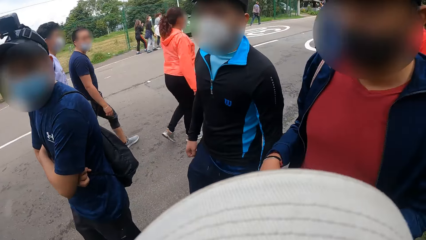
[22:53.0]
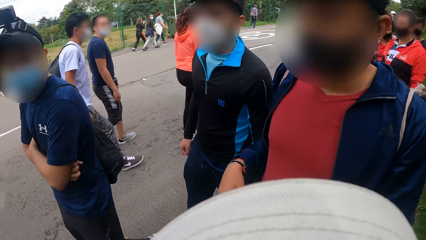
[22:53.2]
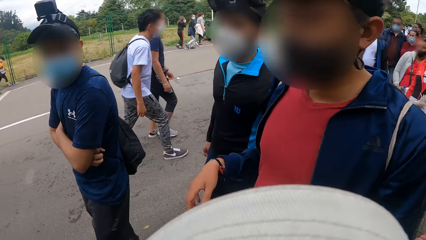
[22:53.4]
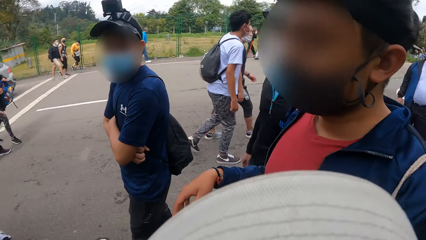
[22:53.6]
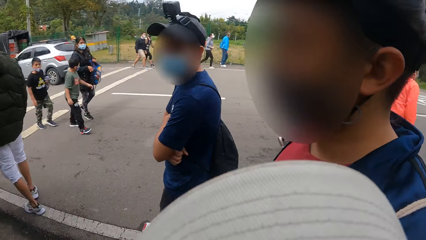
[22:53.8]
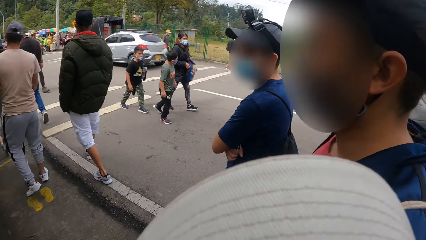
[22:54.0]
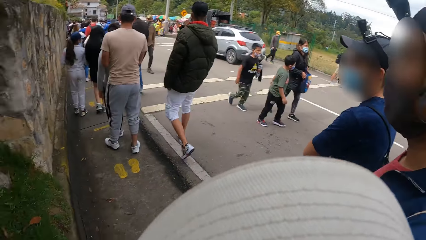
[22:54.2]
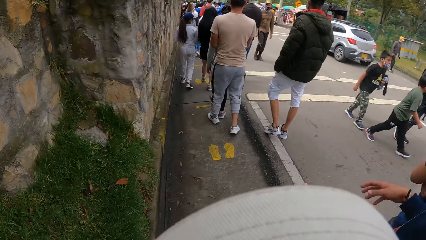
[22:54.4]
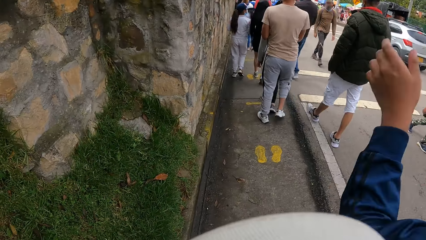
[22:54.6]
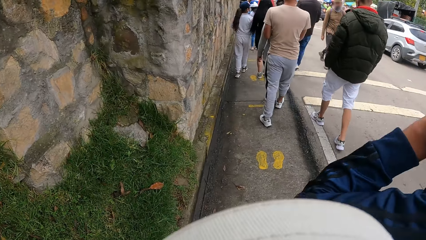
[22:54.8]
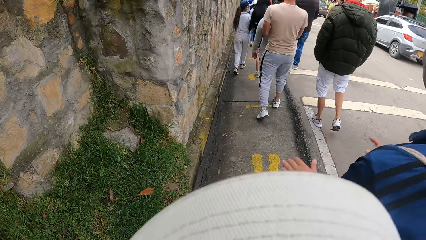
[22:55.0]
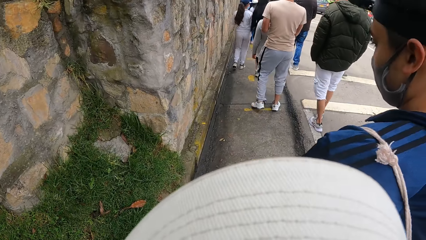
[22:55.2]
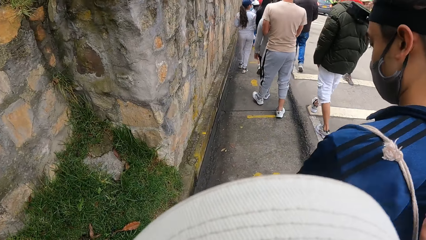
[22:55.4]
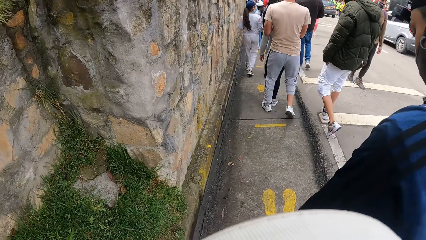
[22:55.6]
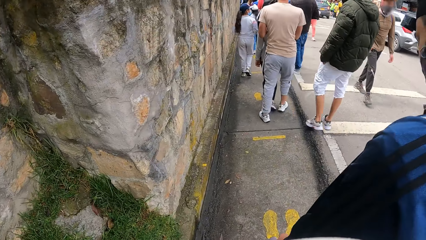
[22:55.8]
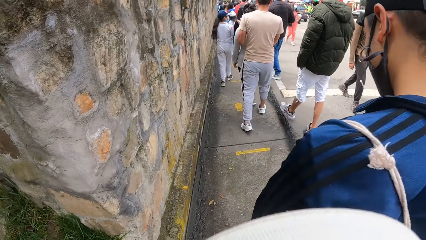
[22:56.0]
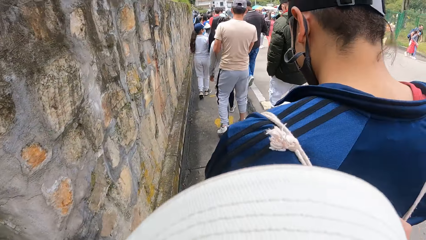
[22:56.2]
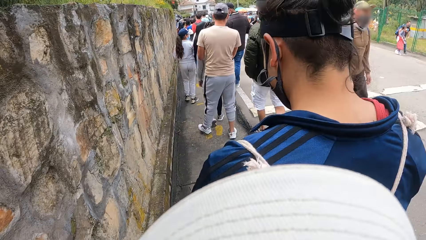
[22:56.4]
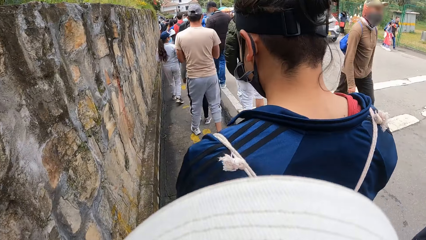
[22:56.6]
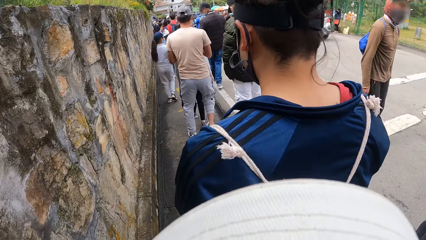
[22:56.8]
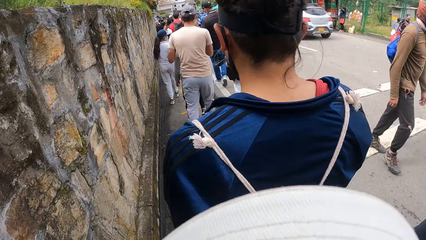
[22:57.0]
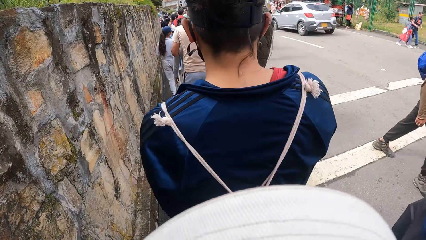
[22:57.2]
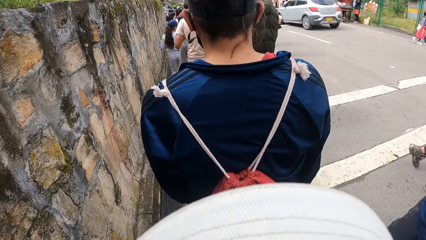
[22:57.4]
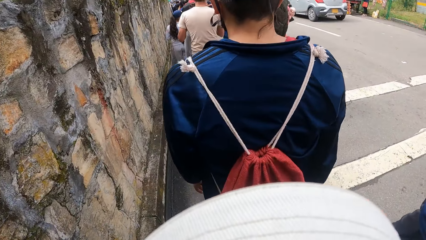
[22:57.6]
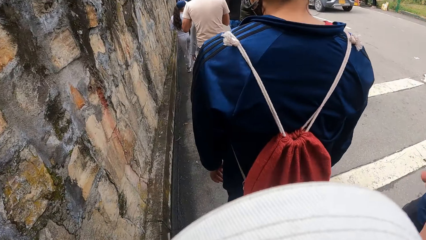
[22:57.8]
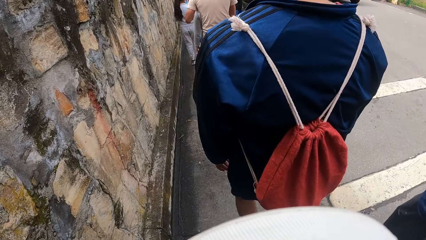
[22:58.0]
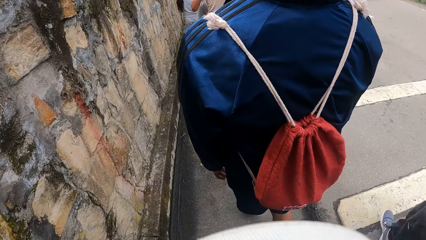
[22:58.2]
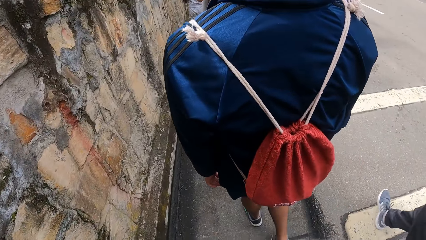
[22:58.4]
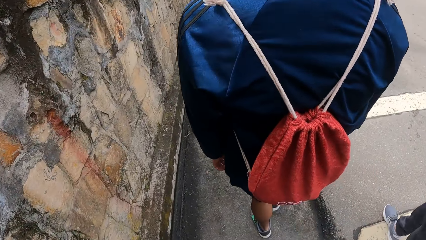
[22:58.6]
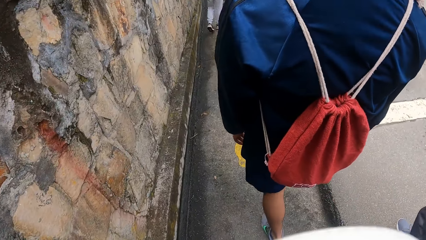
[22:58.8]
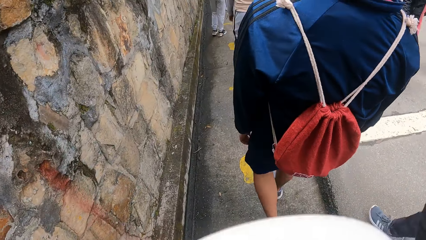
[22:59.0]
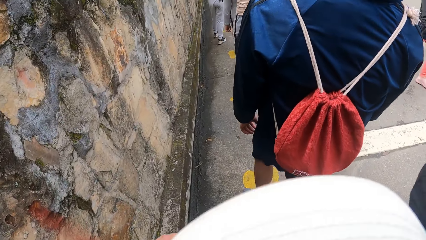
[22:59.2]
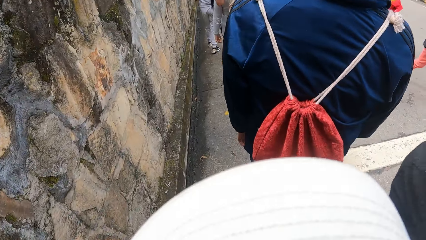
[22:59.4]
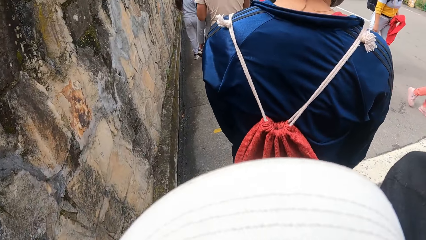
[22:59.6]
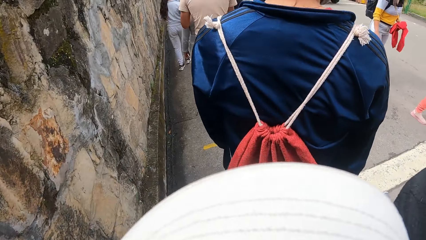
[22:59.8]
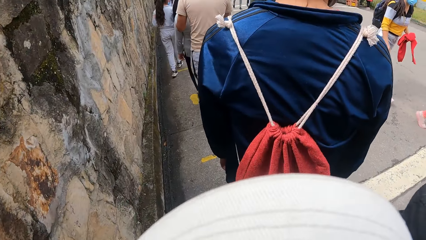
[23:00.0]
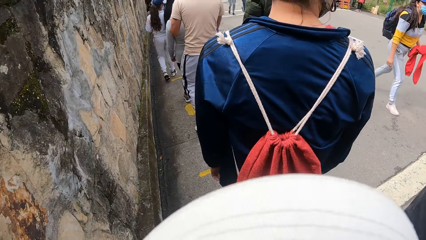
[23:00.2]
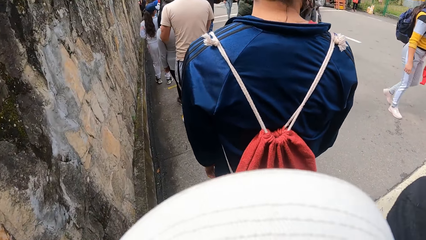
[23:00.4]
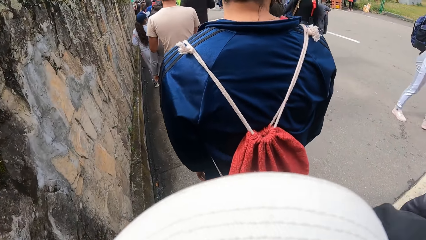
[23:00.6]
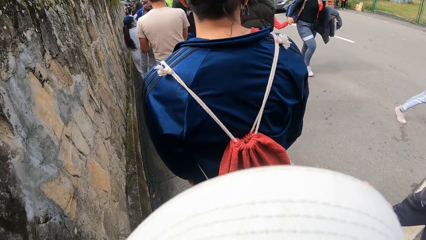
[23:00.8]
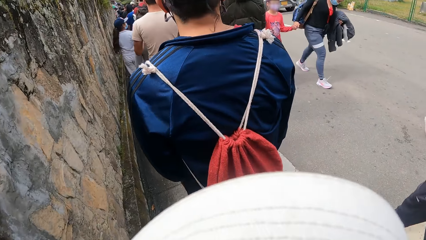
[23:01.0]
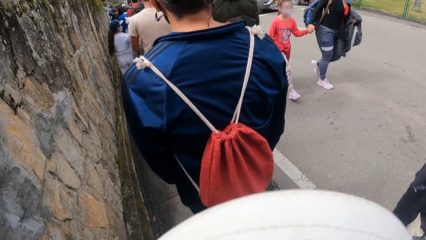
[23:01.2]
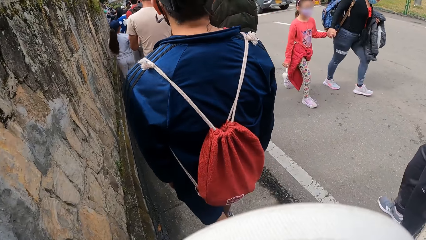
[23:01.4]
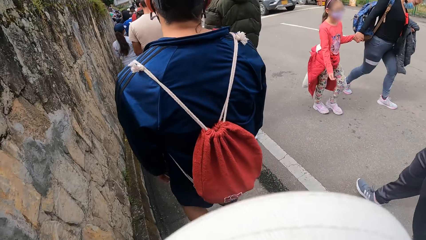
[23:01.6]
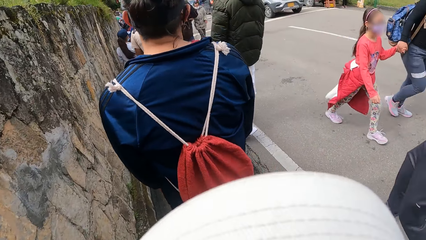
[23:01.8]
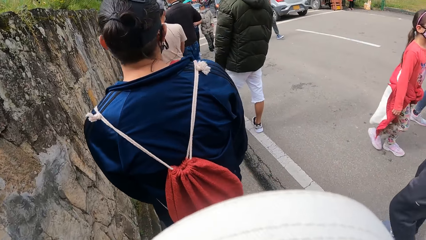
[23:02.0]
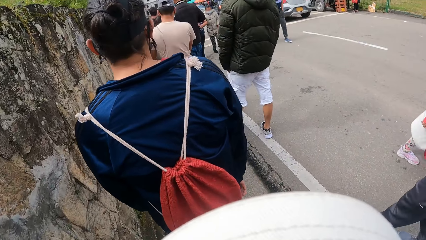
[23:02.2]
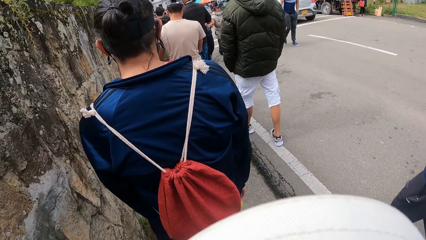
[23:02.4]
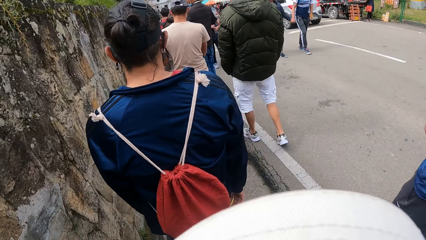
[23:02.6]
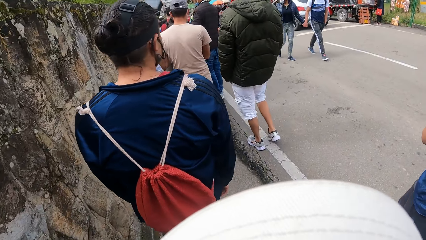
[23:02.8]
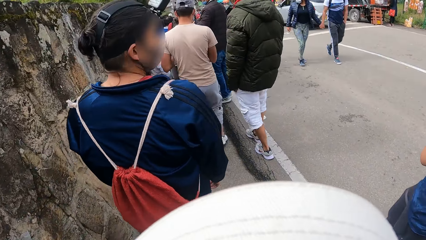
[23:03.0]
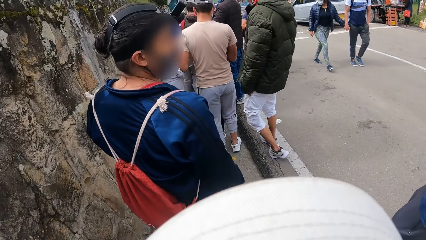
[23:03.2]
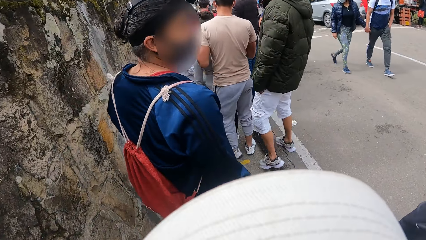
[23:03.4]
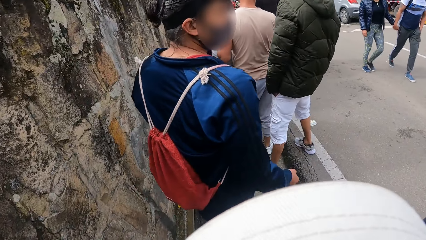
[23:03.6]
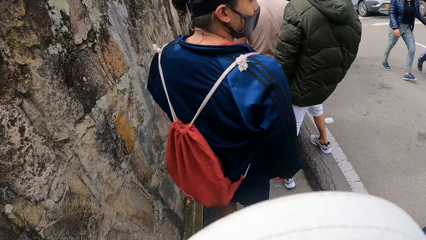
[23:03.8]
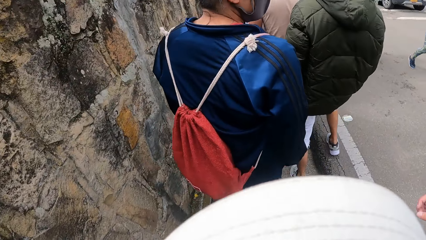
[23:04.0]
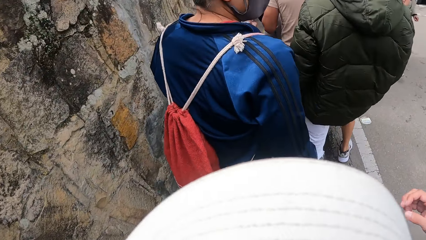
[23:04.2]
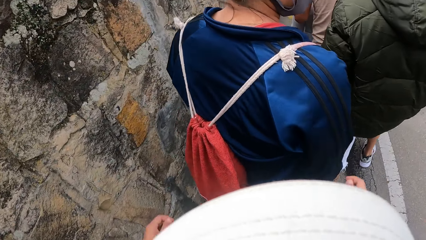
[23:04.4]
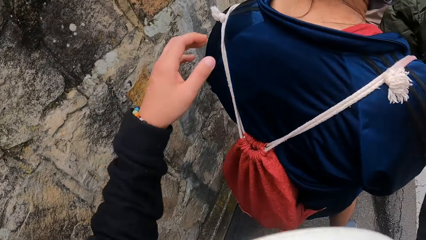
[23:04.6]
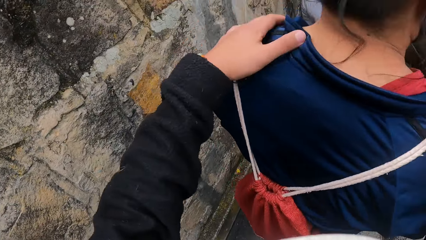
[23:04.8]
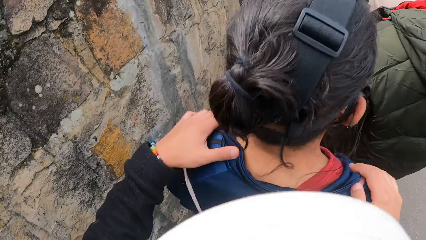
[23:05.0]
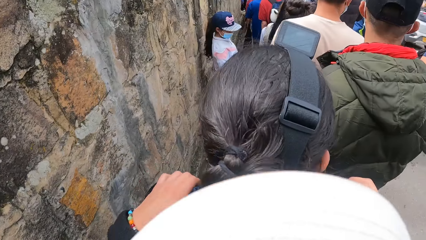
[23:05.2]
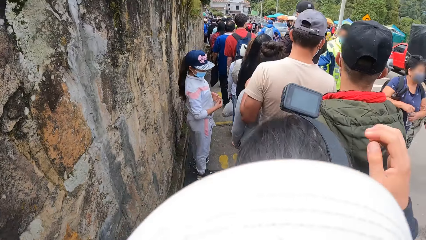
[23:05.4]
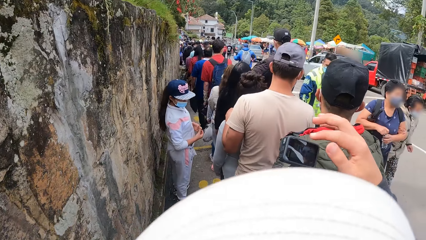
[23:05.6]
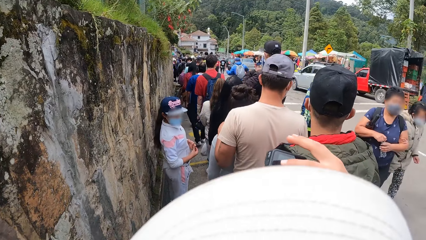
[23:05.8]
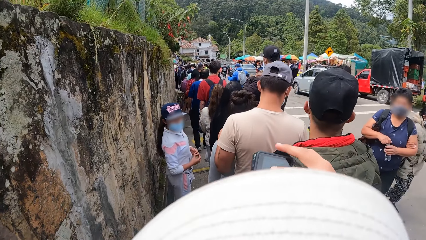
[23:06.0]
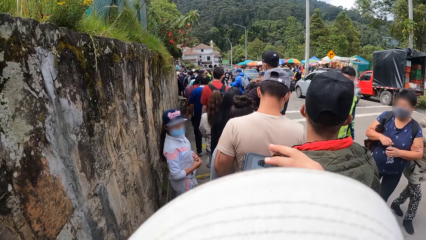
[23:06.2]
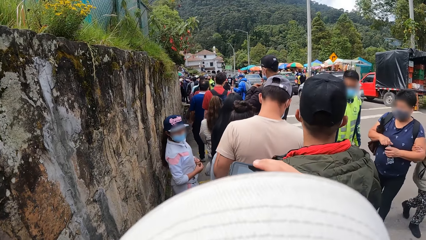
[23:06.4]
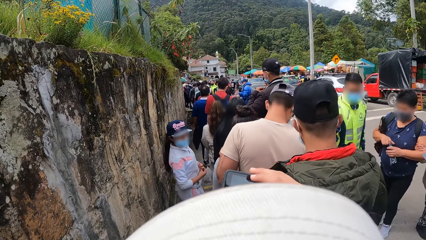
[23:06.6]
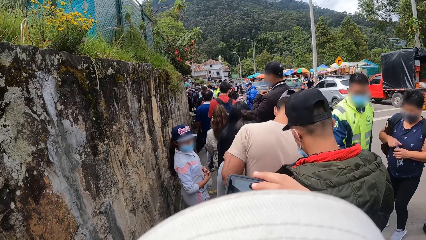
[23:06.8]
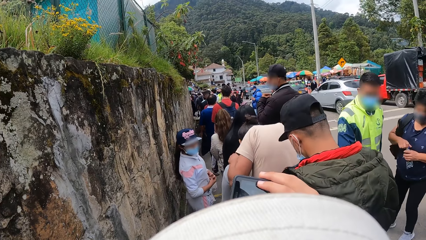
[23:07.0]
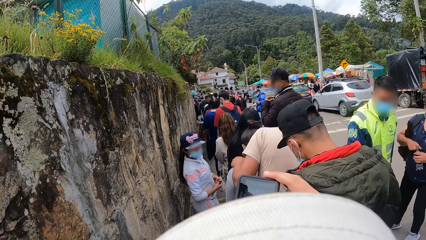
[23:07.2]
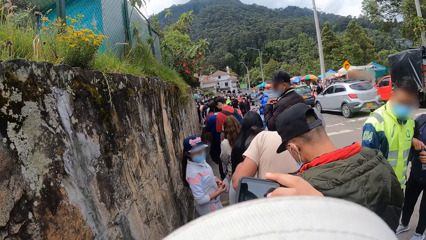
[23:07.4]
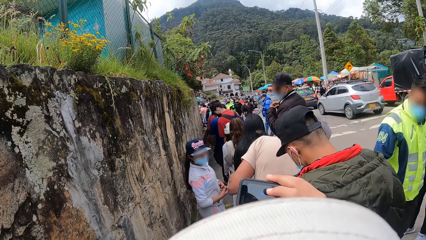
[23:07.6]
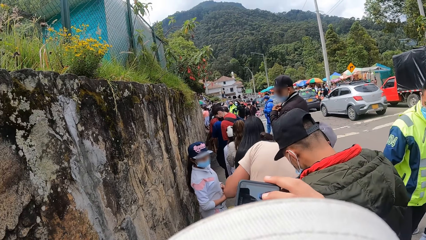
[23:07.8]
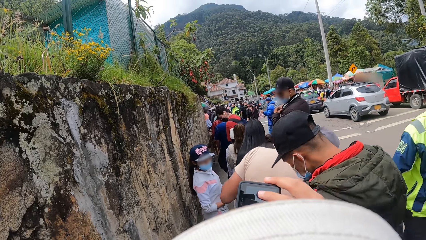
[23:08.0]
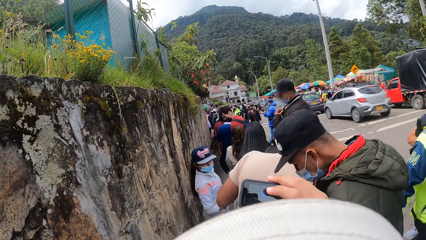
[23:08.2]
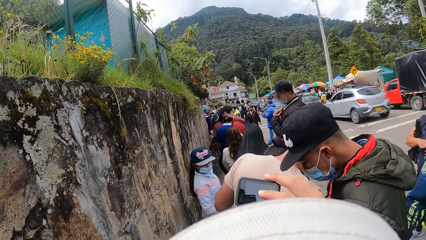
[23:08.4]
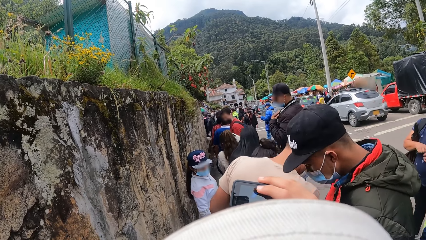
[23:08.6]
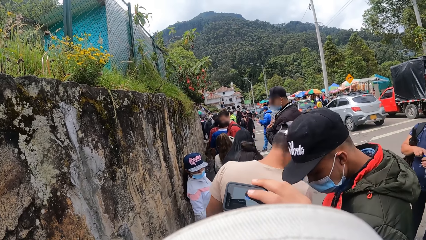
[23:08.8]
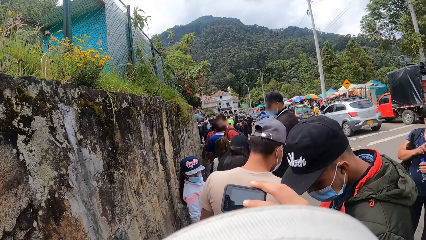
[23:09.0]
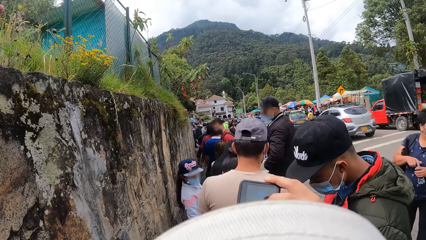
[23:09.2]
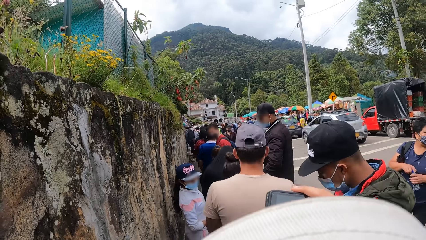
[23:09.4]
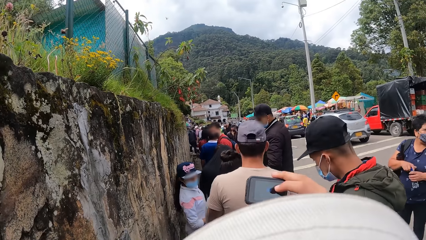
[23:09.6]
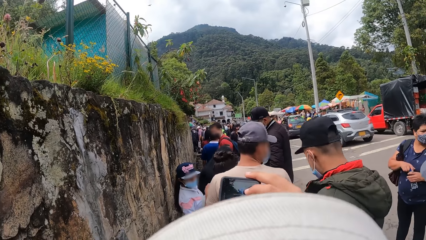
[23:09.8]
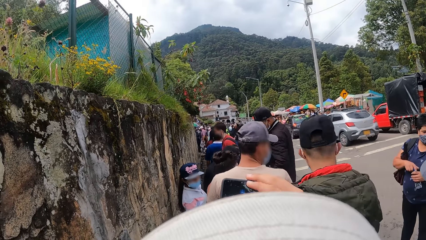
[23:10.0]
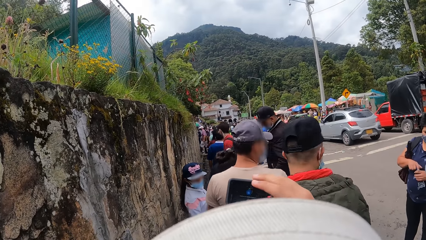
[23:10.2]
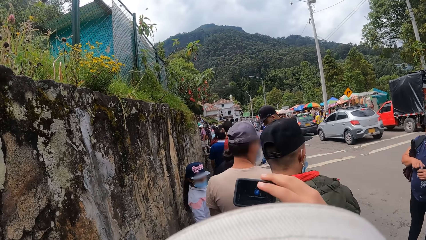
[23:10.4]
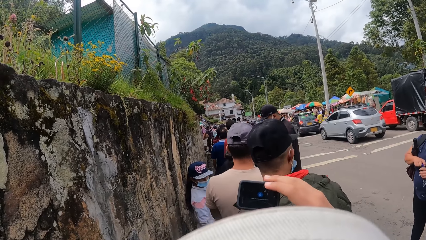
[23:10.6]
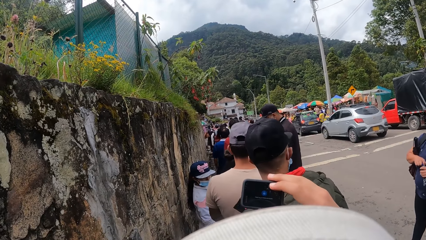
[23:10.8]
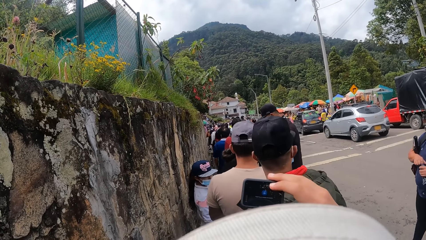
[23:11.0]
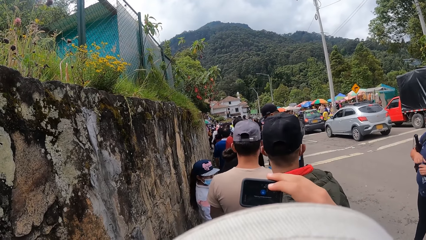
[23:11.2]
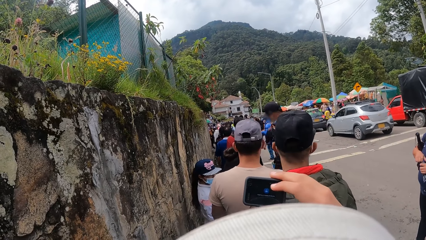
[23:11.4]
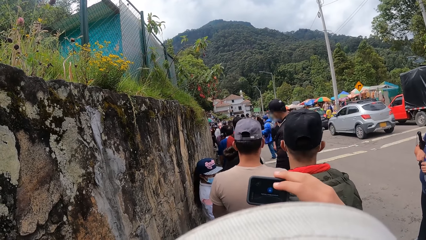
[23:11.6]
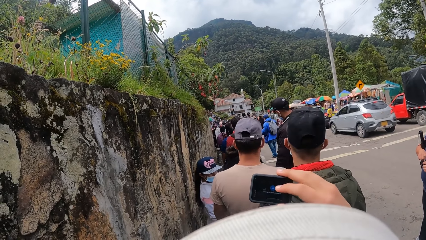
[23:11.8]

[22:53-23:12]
The man walks down the road. Another man walks down the road. The first man raises both hands. The camera wearer walks on the roadside. He puts both of his hands on the shoulders of the first man. He adjusts the camera. He touches the camera on the head of the first man with his right hand.
